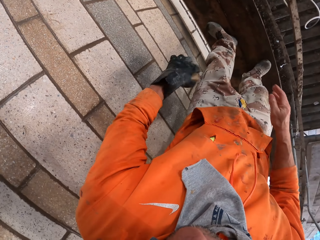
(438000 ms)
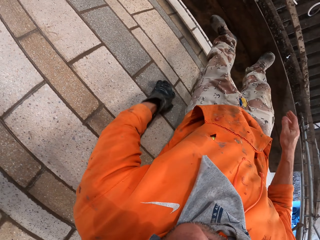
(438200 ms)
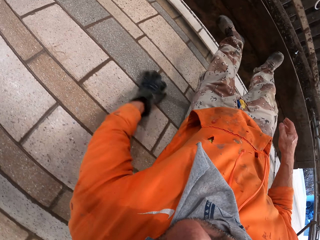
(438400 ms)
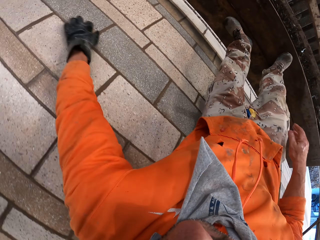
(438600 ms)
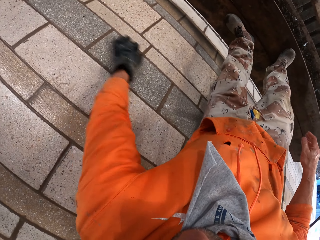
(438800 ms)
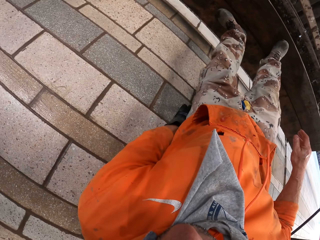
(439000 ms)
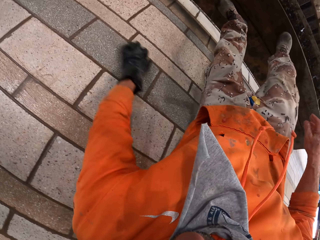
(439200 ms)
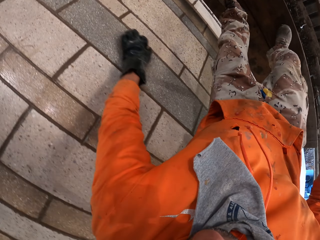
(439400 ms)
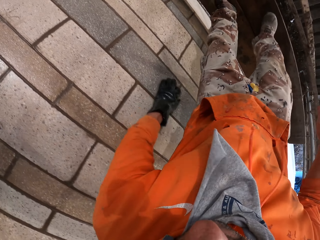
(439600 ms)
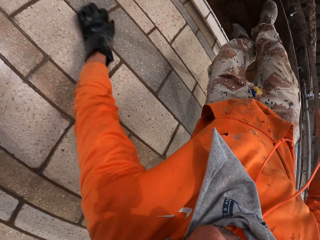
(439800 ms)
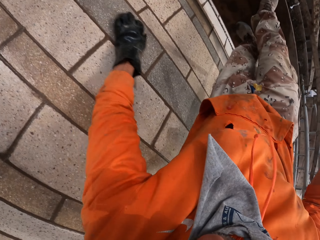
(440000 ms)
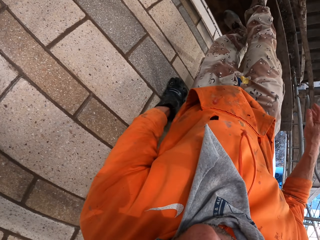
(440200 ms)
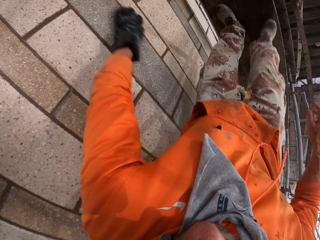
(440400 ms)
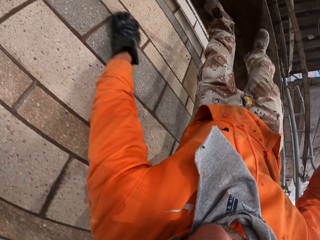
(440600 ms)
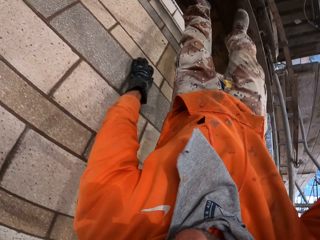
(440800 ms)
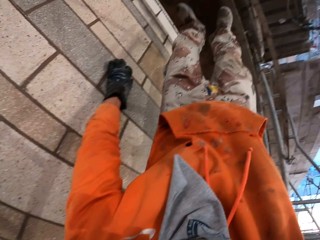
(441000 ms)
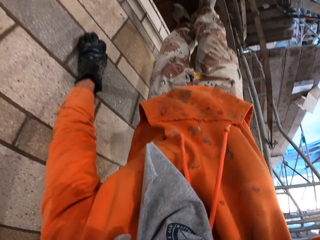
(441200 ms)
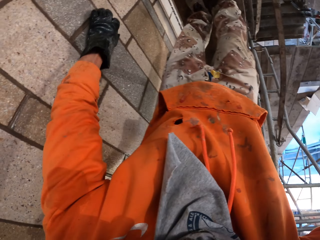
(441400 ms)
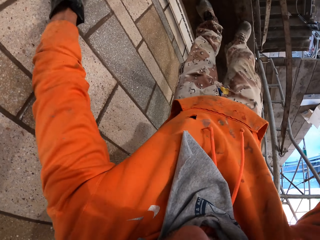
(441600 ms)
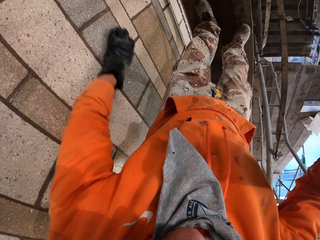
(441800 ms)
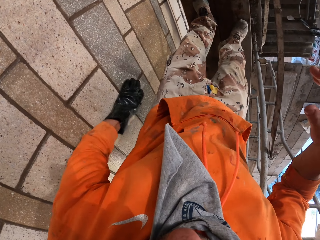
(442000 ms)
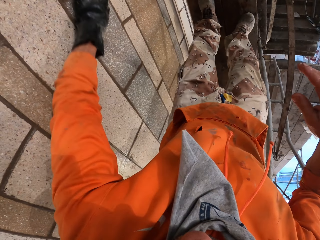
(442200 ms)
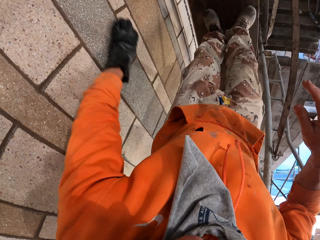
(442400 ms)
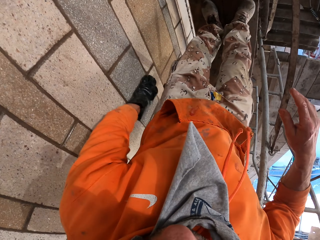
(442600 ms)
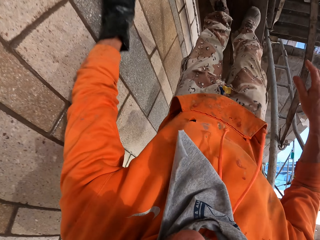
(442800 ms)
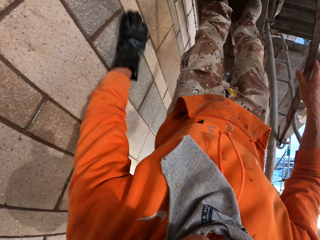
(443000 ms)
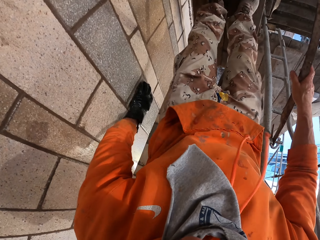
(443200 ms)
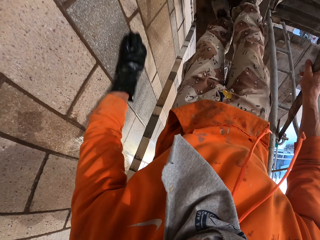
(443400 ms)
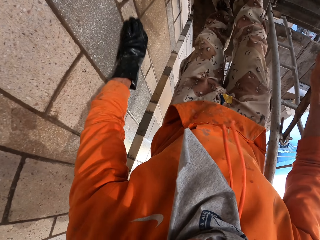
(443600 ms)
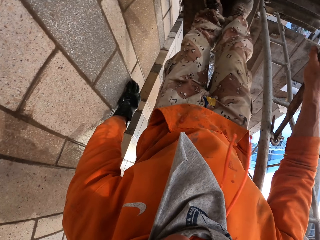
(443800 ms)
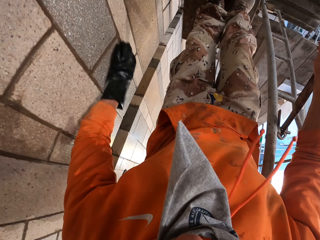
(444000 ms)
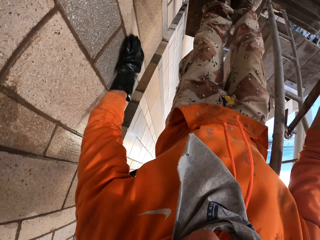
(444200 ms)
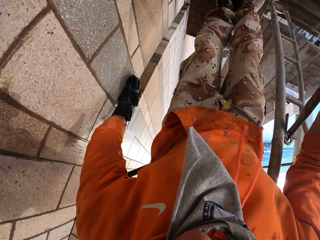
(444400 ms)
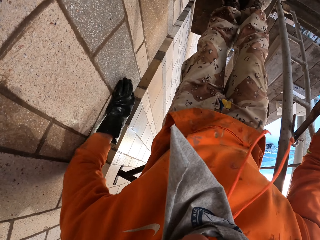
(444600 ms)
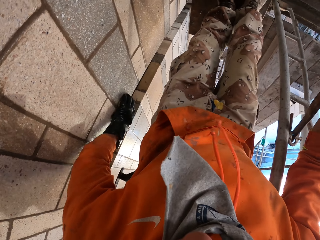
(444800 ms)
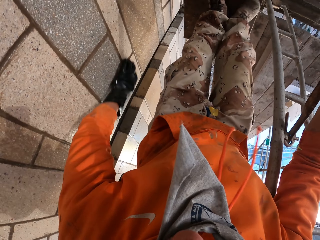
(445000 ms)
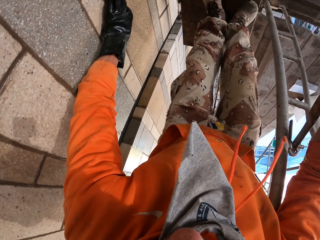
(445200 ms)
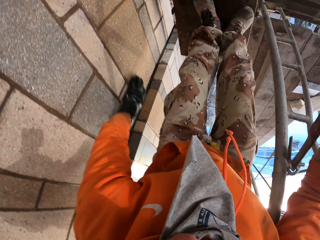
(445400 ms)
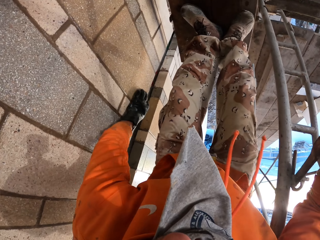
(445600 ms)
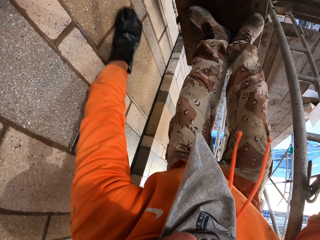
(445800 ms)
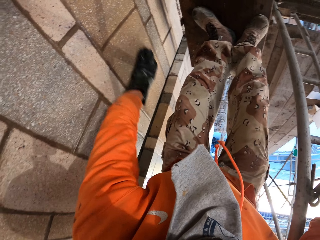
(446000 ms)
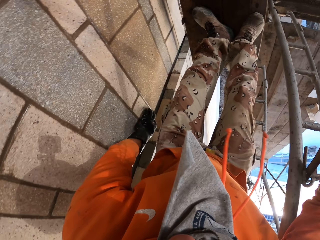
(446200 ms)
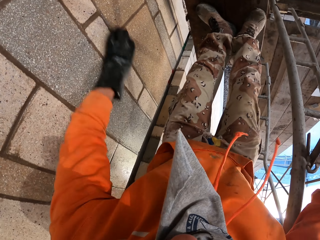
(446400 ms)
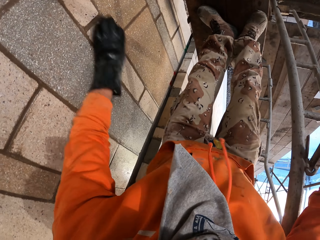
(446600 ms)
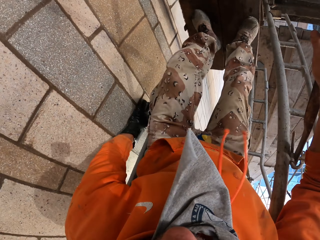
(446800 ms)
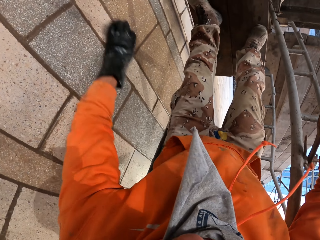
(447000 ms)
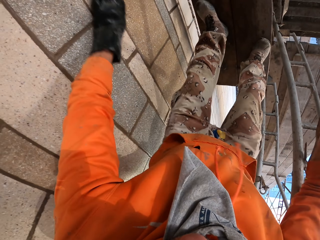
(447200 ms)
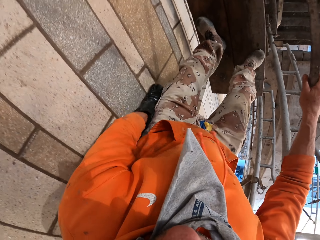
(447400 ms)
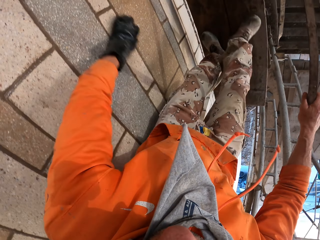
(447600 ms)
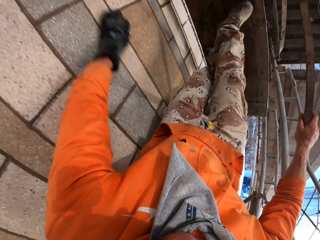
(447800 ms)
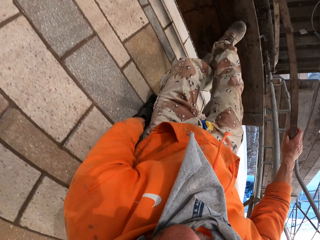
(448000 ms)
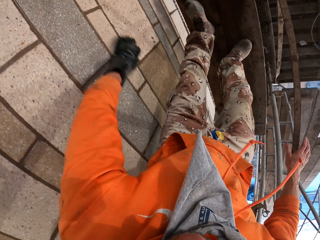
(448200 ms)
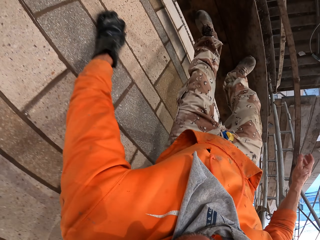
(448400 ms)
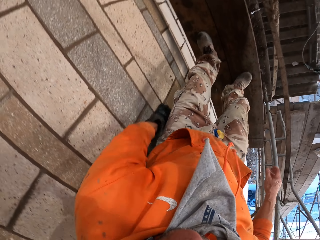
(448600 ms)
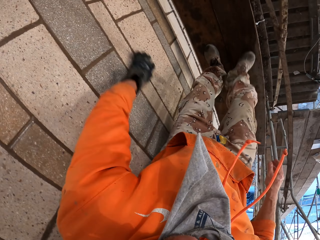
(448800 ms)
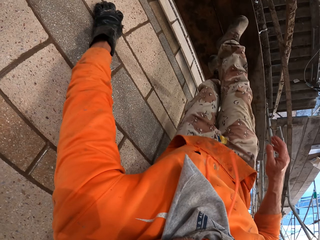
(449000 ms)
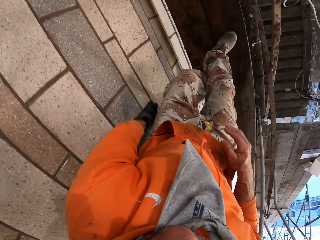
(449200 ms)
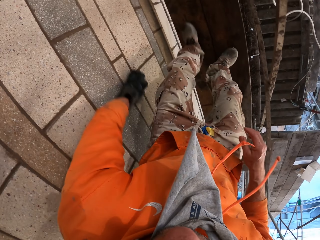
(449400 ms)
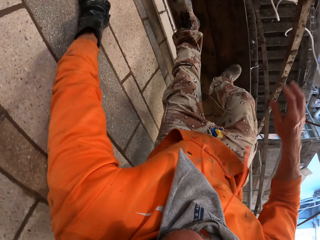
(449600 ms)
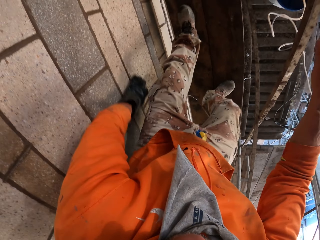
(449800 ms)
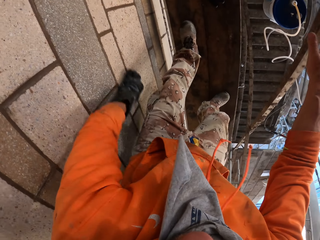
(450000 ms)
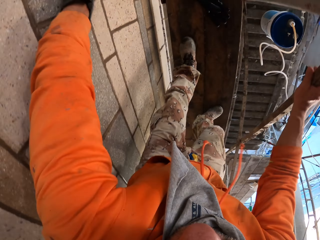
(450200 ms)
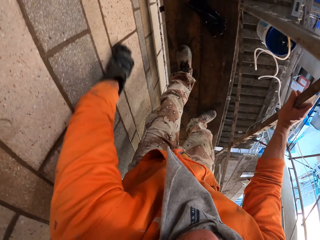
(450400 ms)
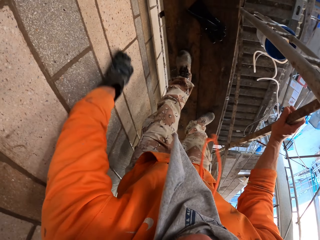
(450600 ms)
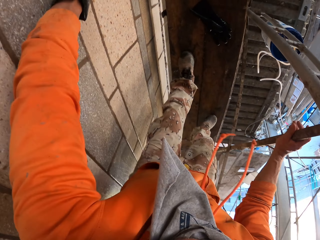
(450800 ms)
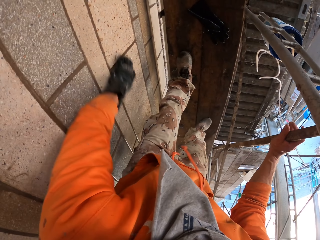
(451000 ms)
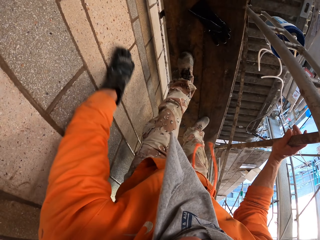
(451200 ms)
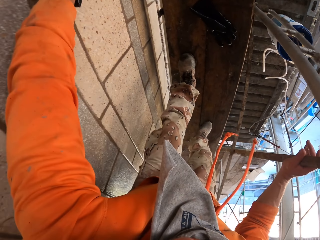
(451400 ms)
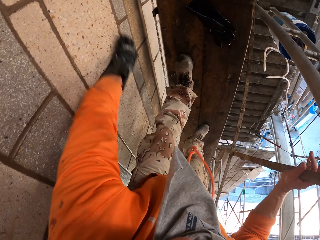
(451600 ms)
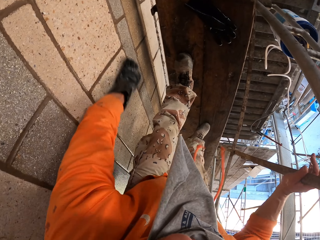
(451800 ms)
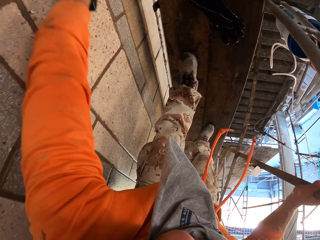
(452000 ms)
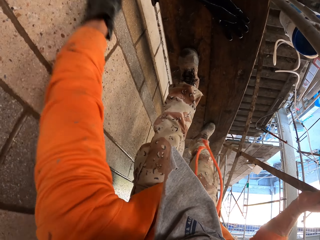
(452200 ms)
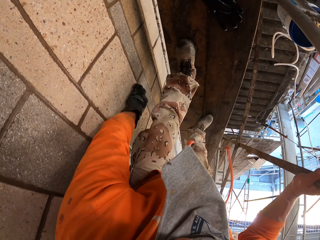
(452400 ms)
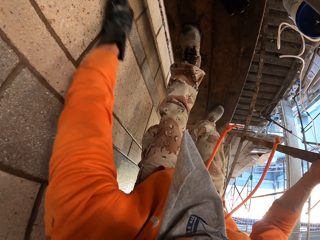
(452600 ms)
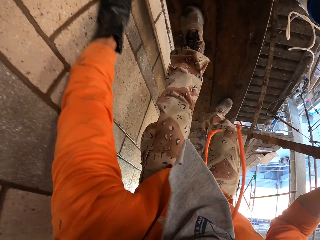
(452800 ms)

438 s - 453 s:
The camera wearer exchanges the concrete rubbing block with the other hand. They scrub the wall with the left hand. They hold the scaffold, and remove the hand from the scaffold. They hold the scaffold again.

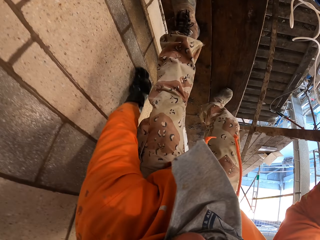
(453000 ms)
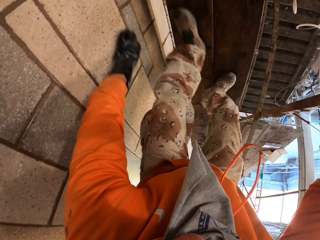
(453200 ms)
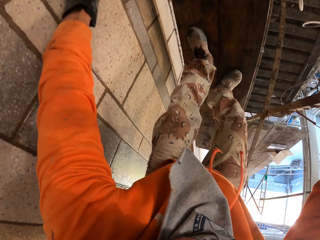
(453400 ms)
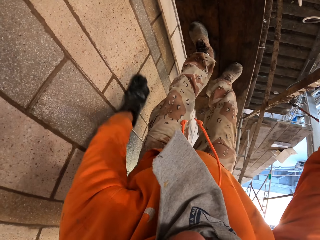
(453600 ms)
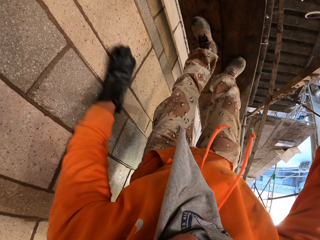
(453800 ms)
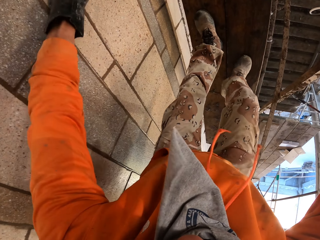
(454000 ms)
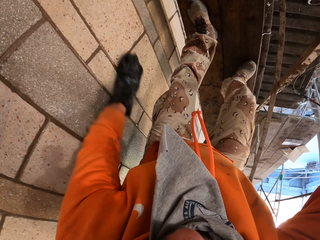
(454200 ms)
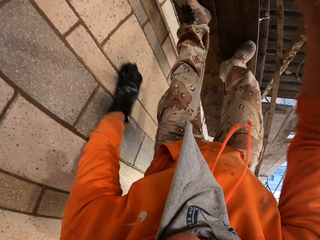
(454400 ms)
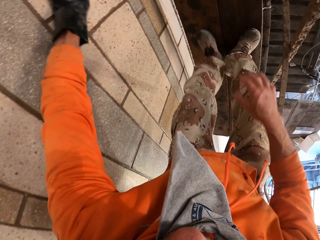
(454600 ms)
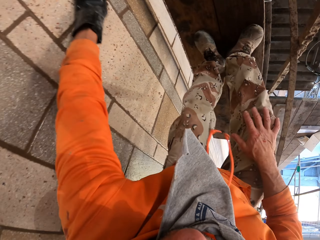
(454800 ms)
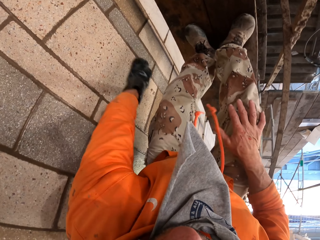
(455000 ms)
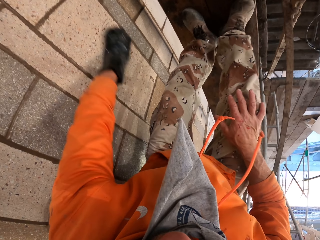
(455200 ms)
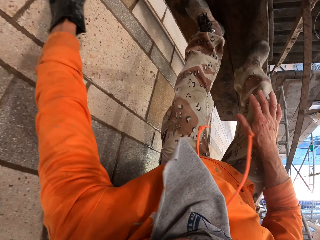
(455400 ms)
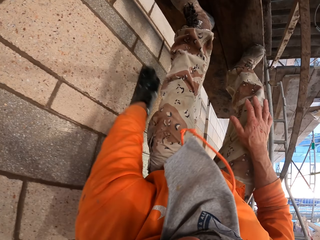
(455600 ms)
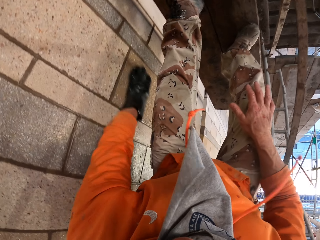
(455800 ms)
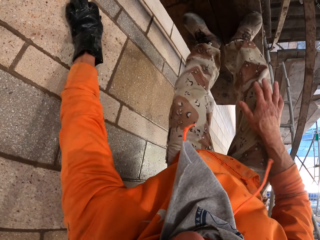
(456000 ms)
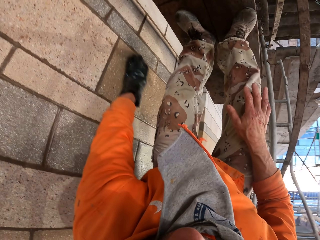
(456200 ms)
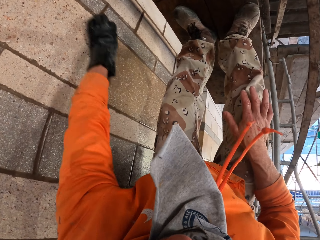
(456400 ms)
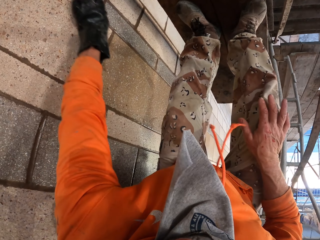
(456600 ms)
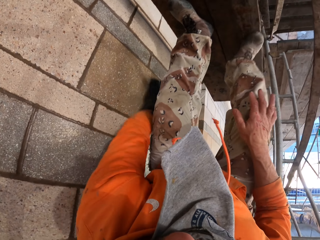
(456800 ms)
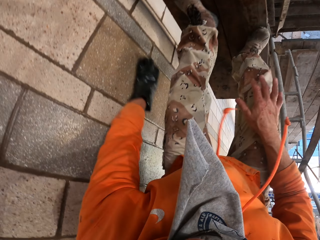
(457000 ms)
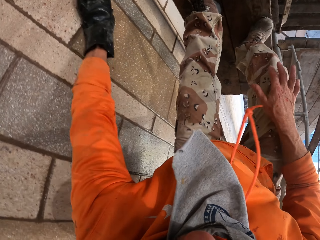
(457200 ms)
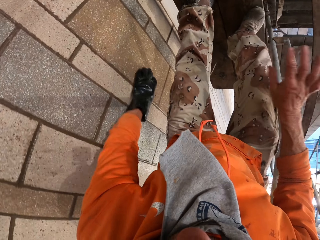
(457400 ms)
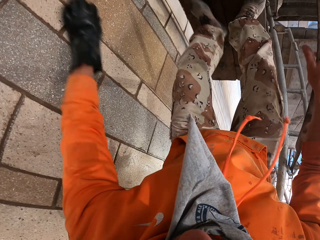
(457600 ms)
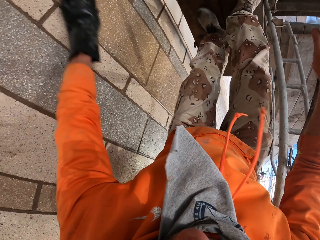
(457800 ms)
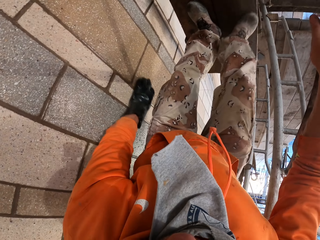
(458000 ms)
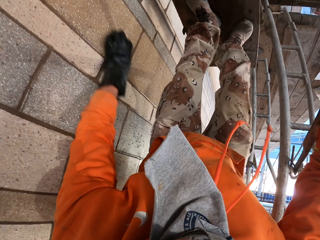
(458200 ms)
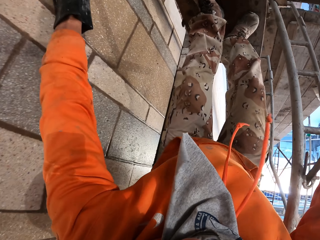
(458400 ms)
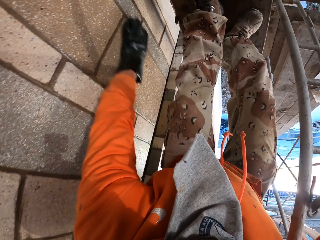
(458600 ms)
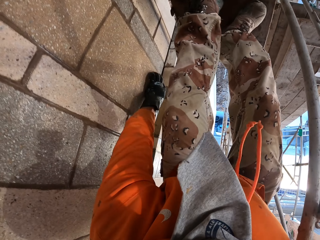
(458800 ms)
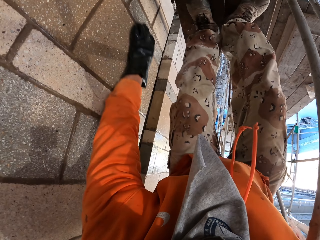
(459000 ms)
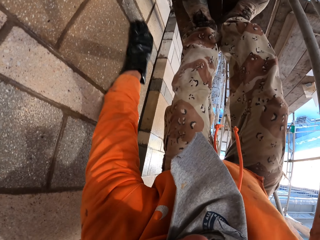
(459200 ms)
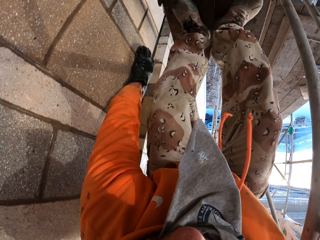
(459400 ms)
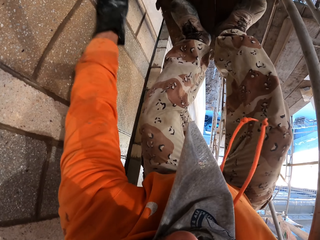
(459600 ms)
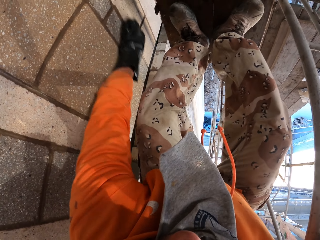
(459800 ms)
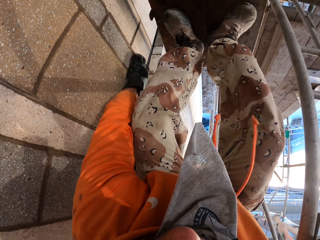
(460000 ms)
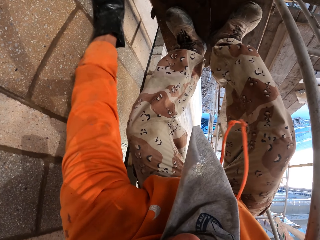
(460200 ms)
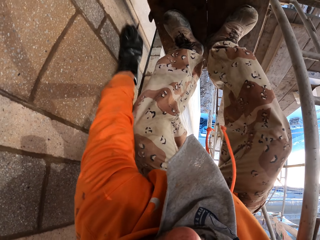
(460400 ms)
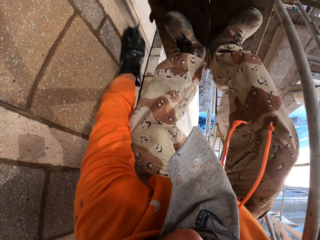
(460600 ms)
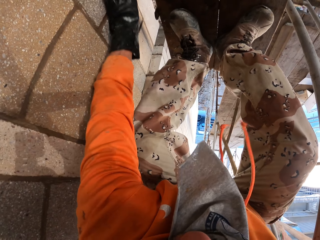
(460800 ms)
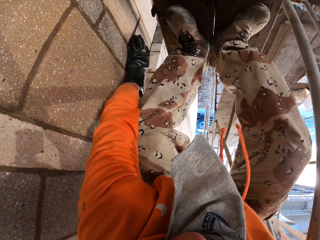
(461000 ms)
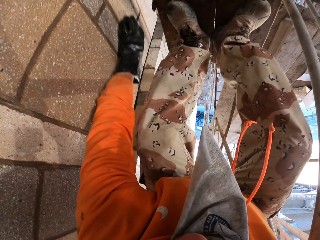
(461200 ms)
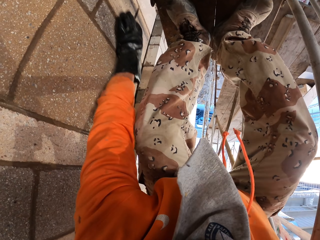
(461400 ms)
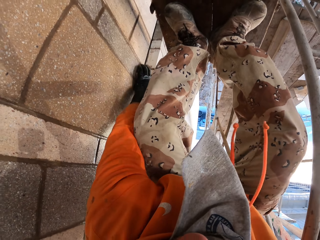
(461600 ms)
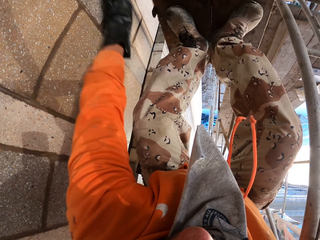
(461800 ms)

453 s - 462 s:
The camera wearer holds his knee. He holds the scaffold.
